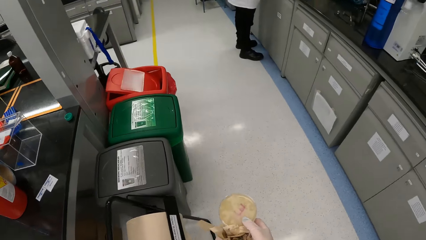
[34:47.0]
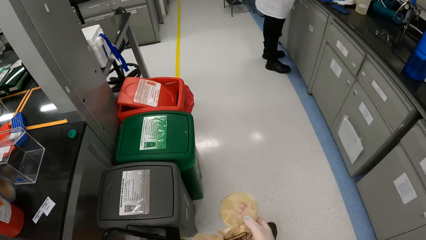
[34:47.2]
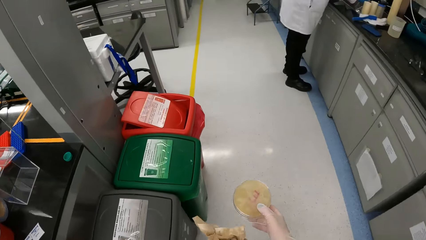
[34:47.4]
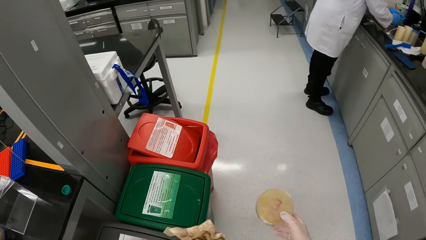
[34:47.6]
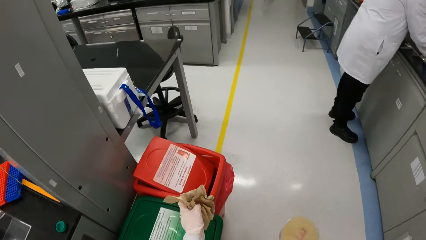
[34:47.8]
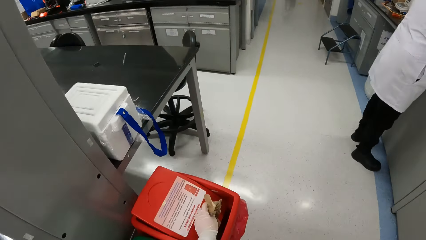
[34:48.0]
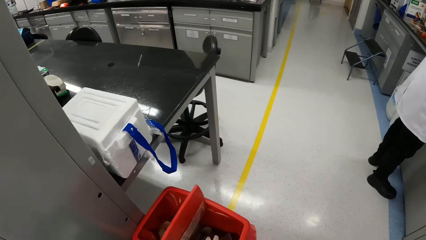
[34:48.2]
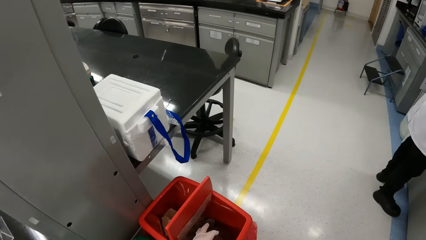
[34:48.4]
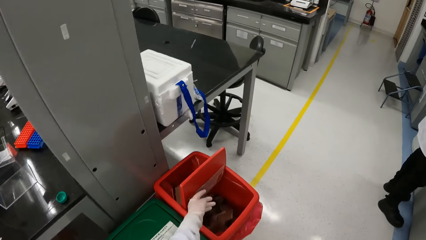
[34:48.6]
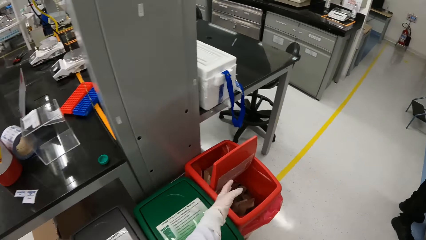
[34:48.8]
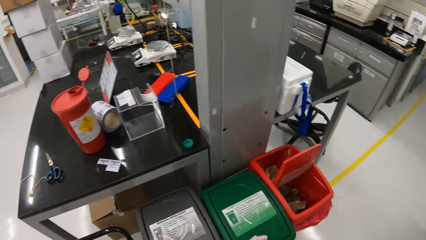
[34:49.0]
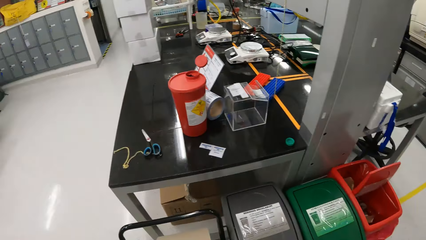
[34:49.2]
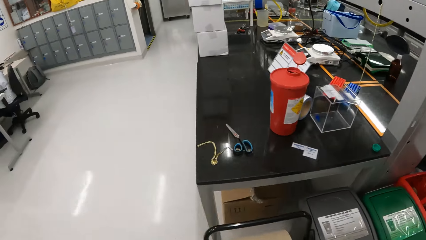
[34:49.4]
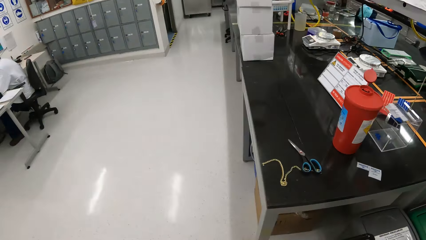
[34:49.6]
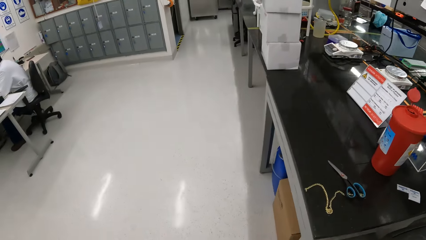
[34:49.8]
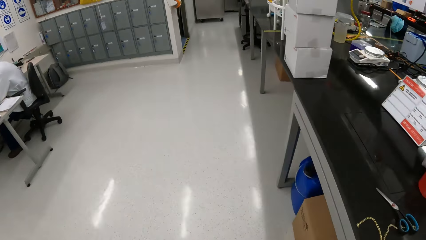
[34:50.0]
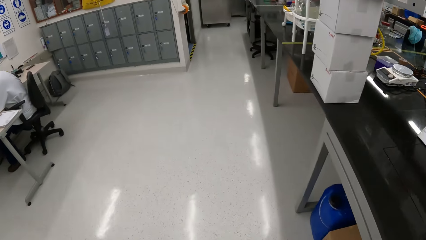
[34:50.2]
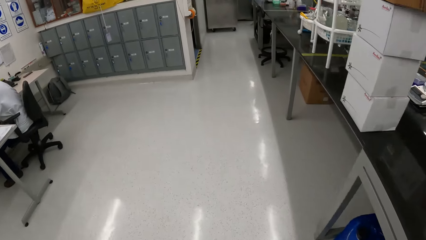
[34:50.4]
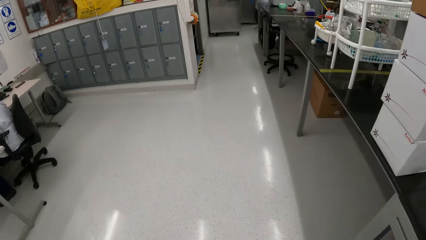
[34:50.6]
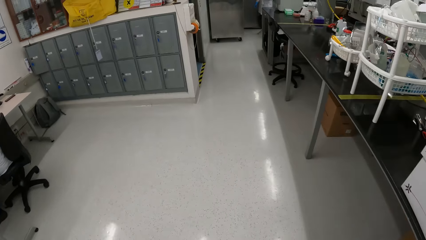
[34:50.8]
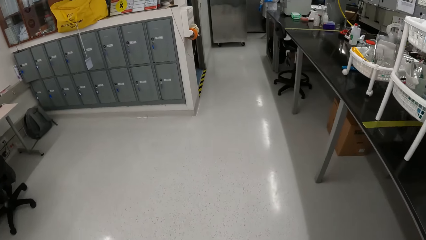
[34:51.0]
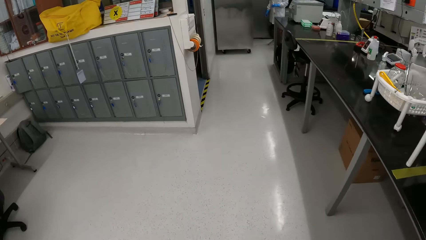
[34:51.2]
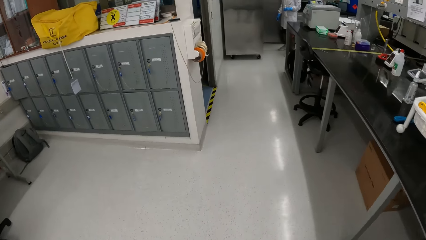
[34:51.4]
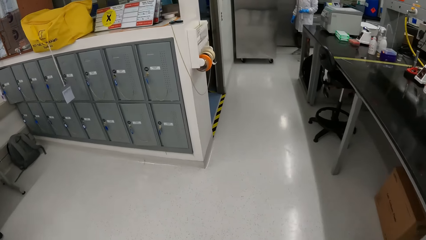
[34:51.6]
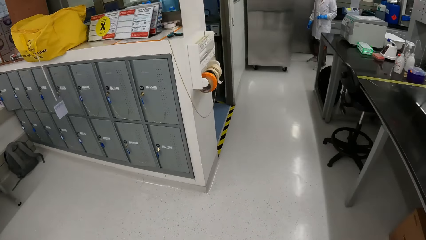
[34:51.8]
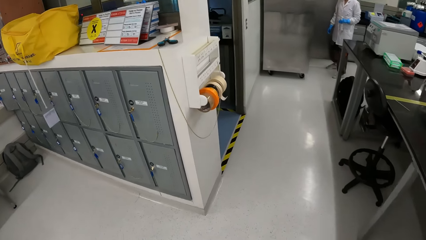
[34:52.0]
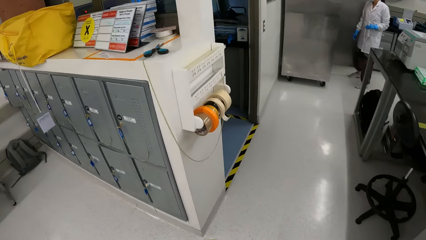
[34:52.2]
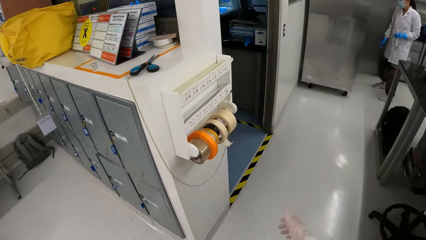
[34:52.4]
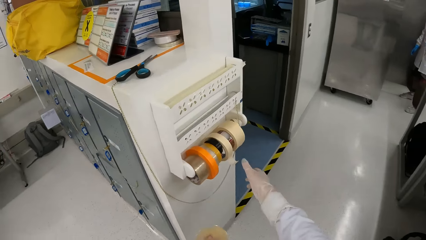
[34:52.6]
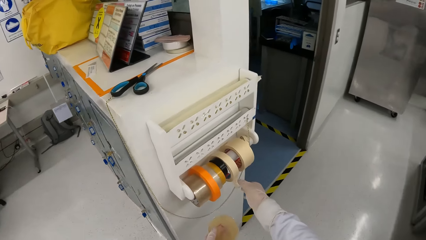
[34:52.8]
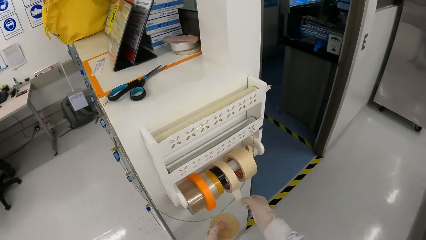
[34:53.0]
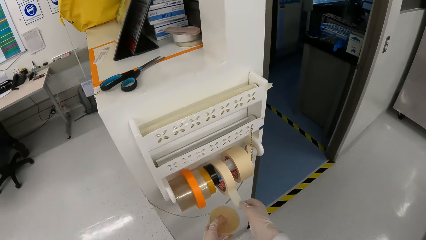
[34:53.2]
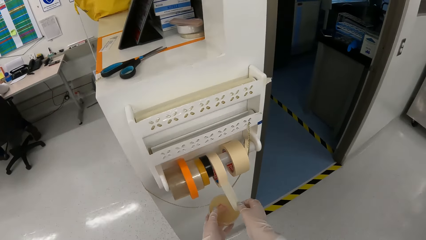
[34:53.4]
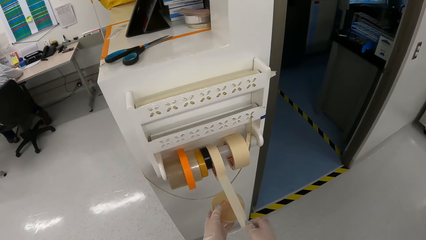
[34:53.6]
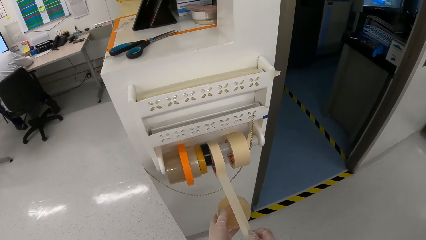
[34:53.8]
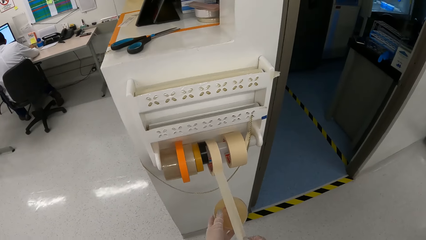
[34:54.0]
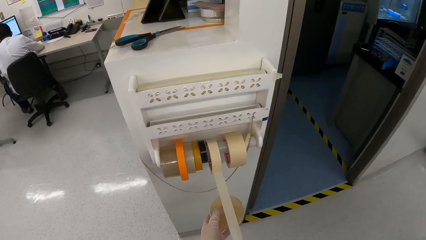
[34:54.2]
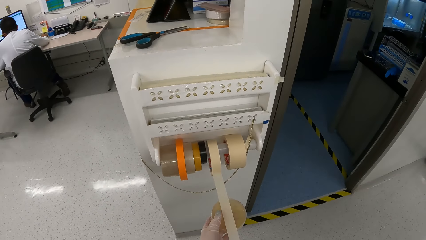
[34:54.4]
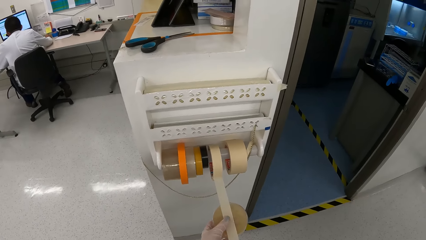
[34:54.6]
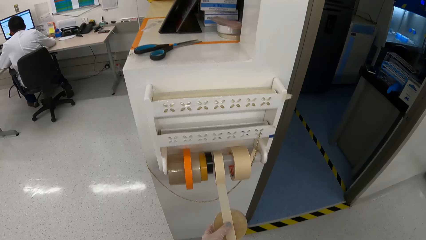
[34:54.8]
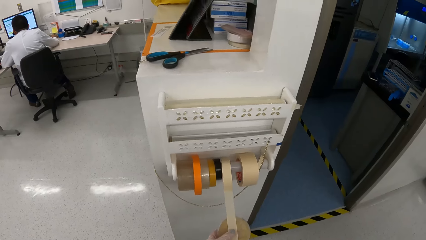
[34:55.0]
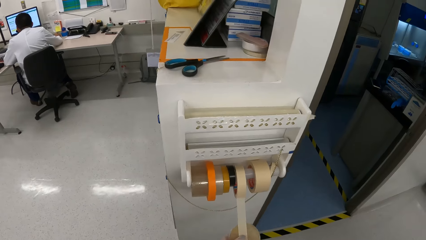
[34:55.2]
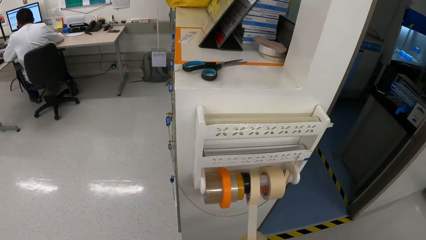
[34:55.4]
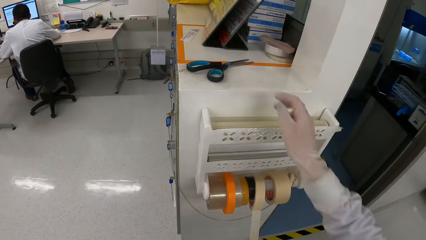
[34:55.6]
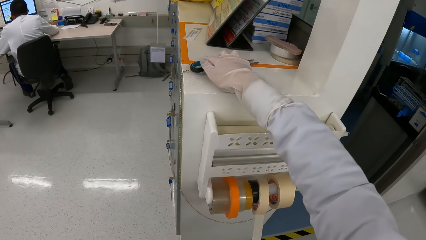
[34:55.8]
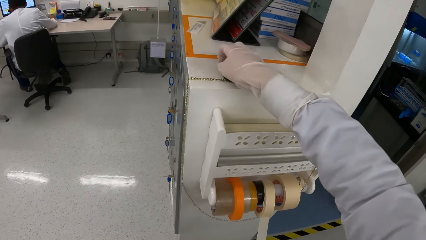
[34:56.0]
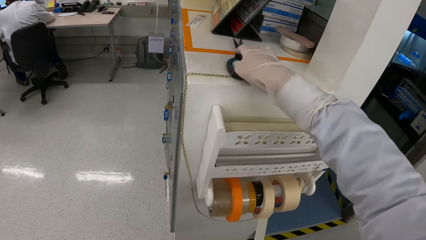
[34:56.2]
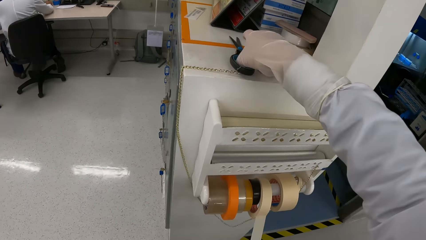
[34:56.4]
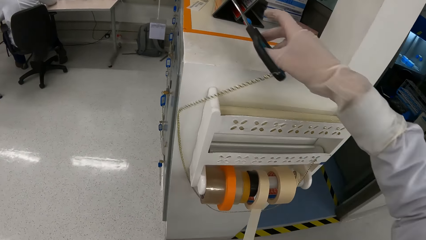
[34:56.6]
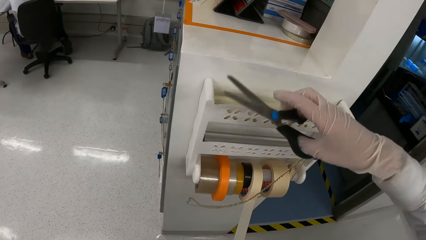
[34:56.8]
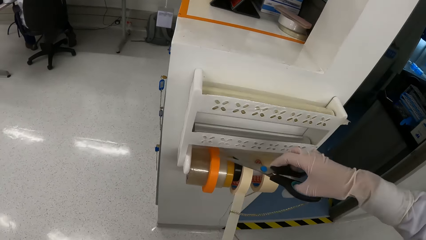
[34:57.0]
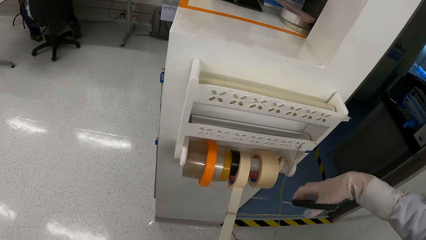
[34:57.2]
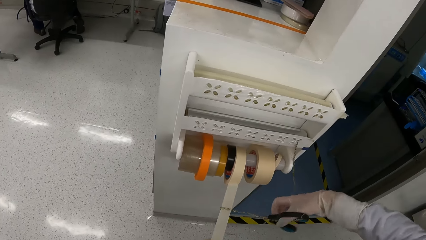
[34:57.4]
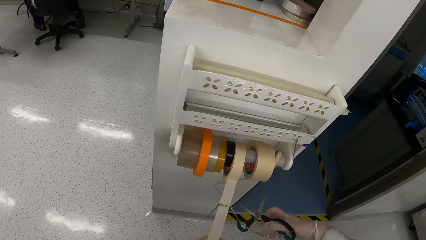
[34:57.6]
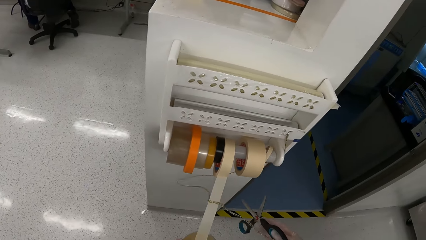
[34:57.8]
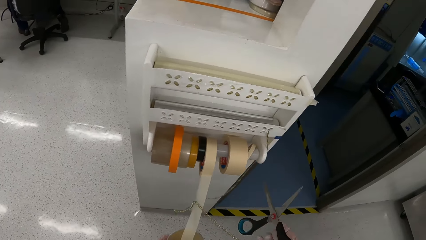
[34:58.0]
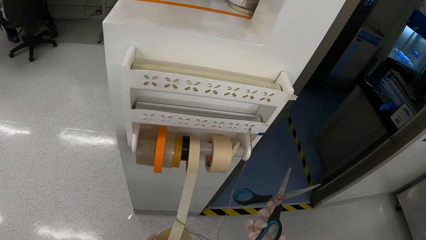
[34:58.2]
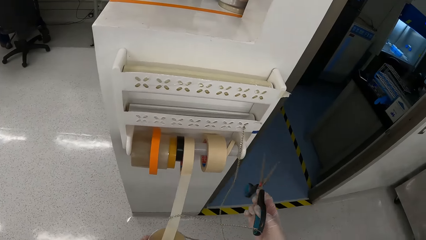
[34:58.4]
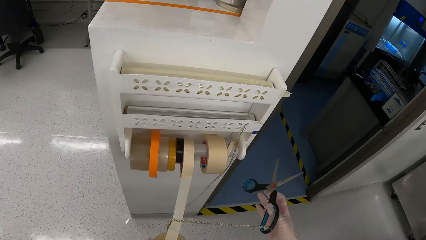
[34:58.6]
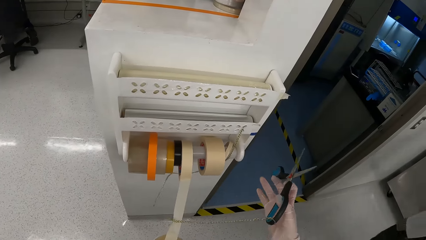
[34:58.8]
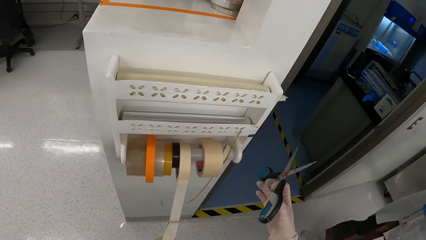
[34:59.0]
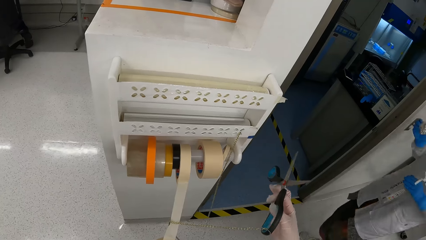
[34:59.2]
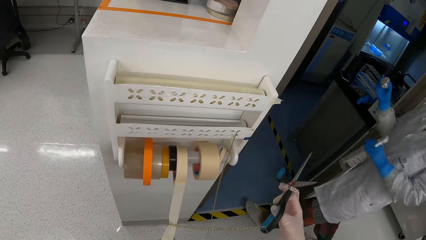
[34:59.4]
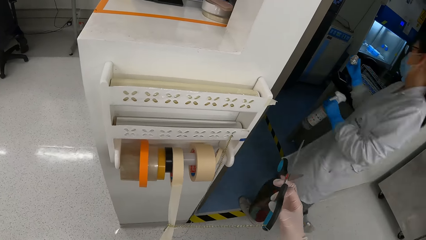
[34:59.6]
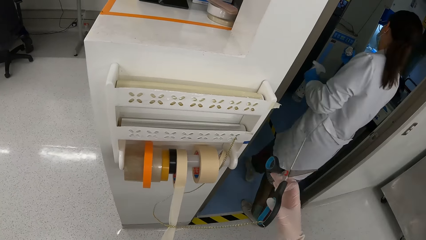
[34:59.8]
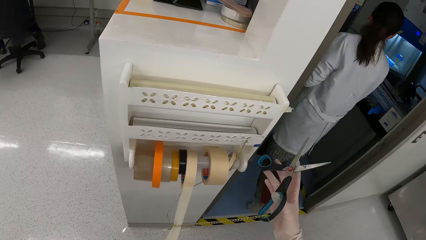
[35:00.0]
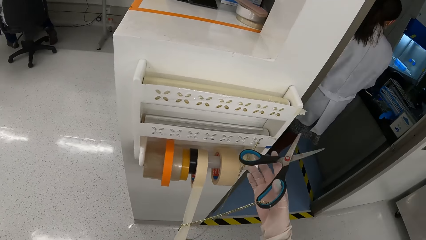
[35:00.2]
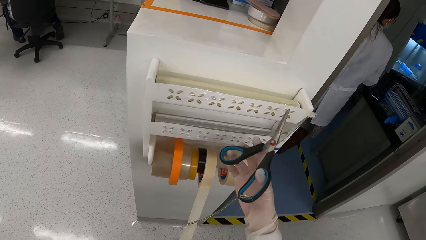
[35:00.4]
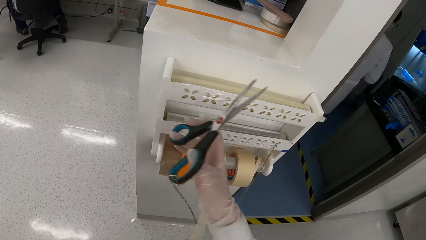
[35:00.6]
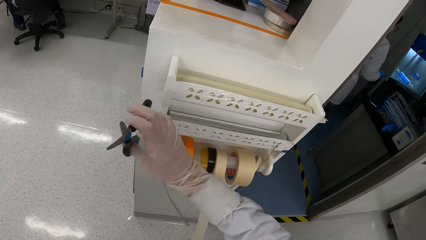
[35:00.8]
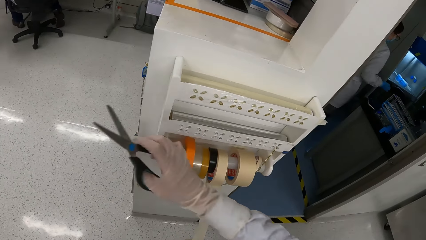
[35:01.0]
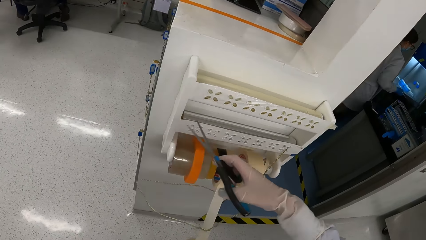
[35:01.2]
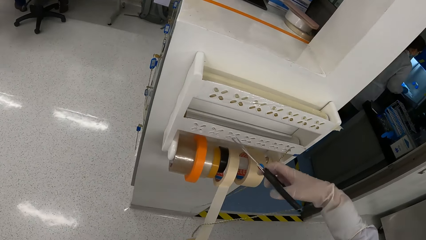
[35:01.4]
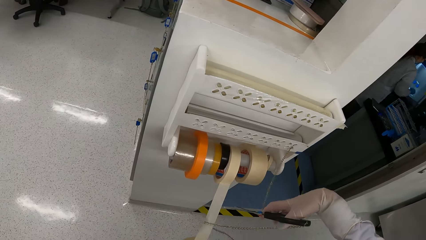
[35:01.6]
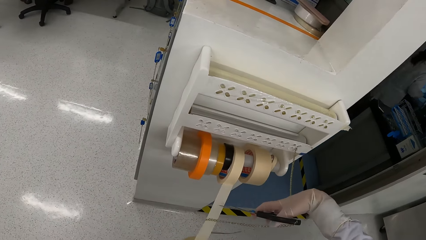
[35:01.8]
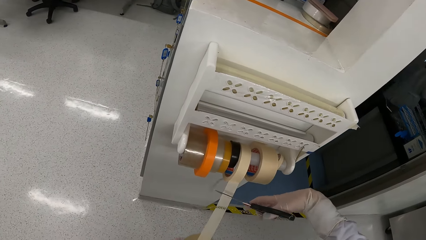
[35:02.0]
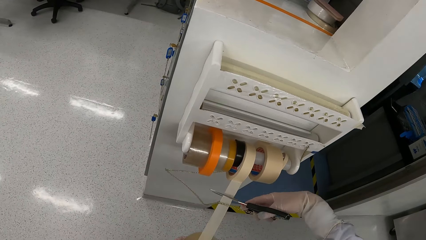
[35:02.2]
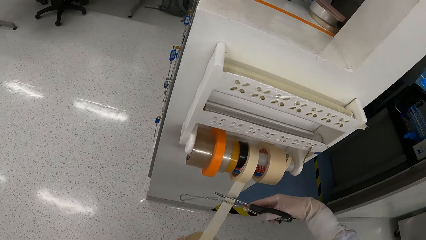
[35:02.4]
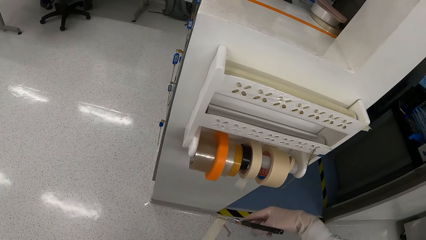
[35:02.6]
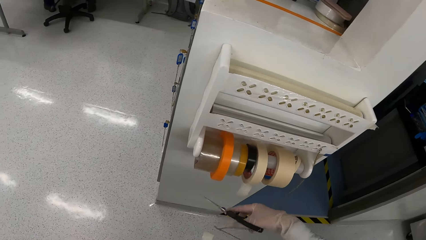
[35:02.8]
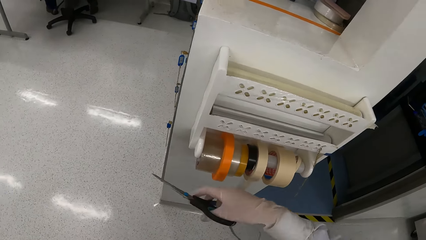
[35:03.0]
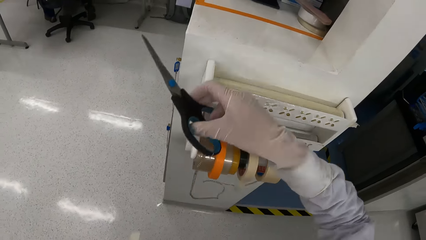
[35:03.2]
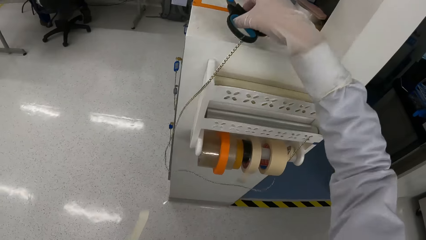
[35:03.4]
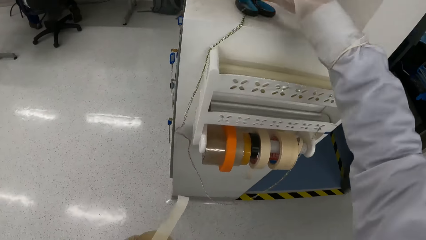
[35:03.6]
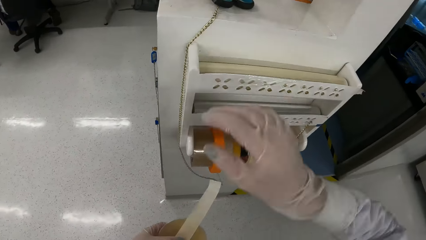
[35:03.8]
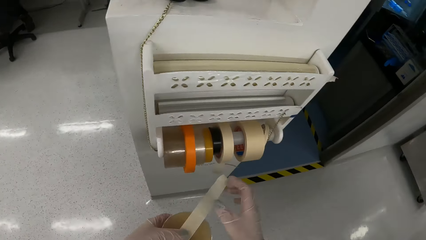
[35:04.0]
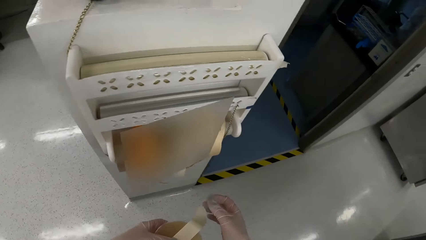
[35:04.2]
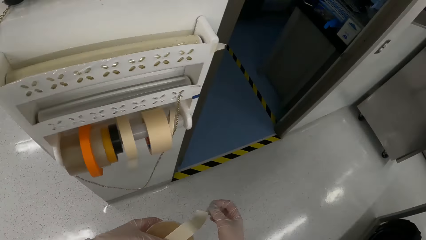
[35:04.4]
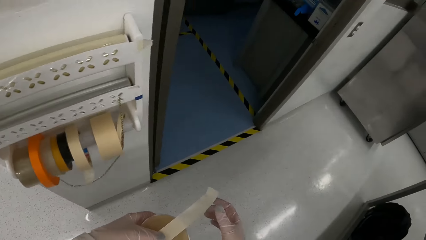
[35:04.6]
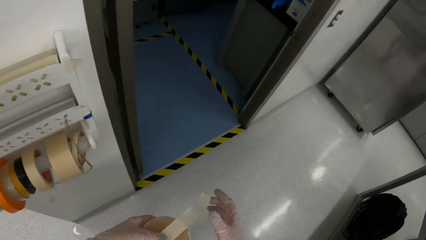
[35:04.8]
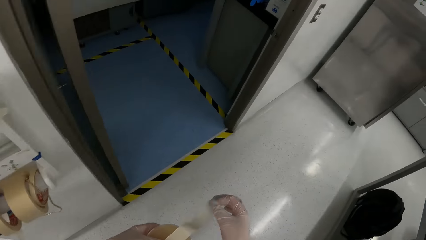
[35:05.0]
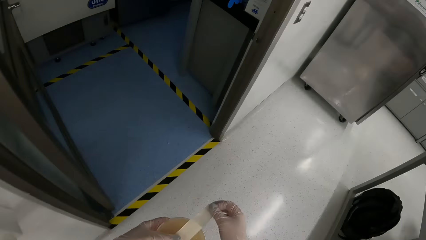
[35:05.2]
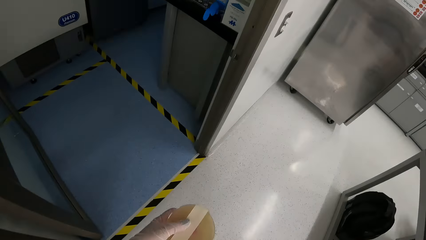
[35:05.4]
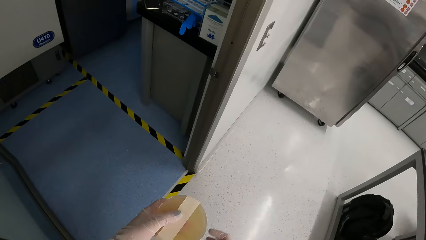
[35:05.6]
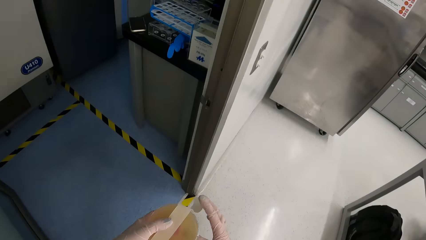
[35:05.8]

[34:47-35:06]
The camera wearer passes the pieces of cloth from her right gloved hand to her left gloved hand. She drops the pieces of cloth in a trash can on the floor with her left gloved hand. She walks in the room. She rolls a paper tape from a tape holder on a wall with her right gloved hand. She places the rolled paper tape on the petri dishes in her left gloved hand. She picks scissors from the top of some lockers with her right gloved hand. She adjusts the scissors with her right gloved hand. She holds the scissors. A woman walks past the camera wearer with a bottle in her left gloved hand and a test tube in her right gloved hand. The camera wearer cuts a piece of the paper tape with the scissors in her right gloved hand. She drops the scissors on the top of the lockers with her right gloved hand. She seals the petri dishes with the paper tape in her right gloved hand. She walks in the room.
